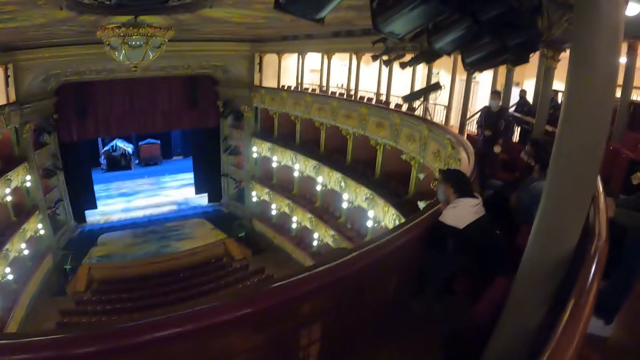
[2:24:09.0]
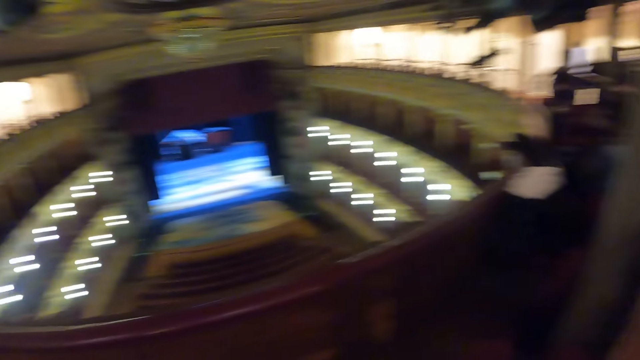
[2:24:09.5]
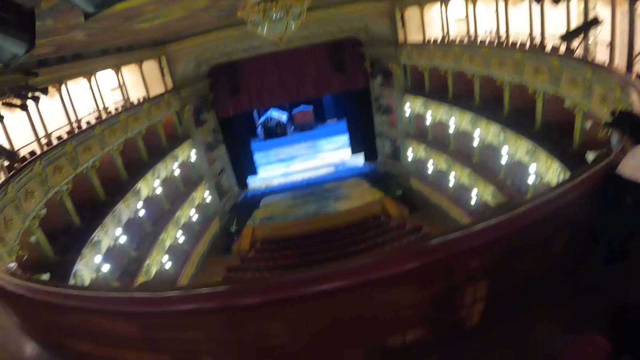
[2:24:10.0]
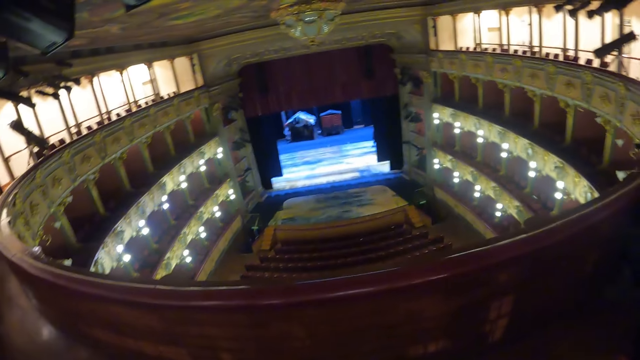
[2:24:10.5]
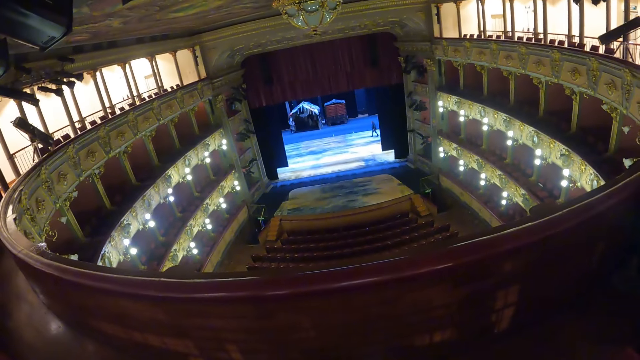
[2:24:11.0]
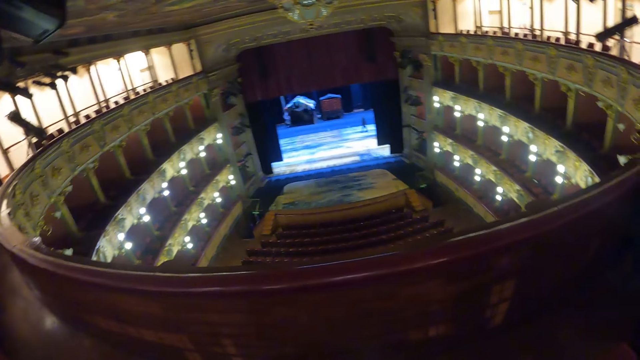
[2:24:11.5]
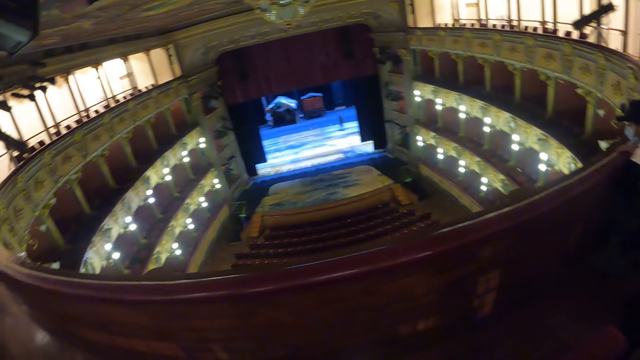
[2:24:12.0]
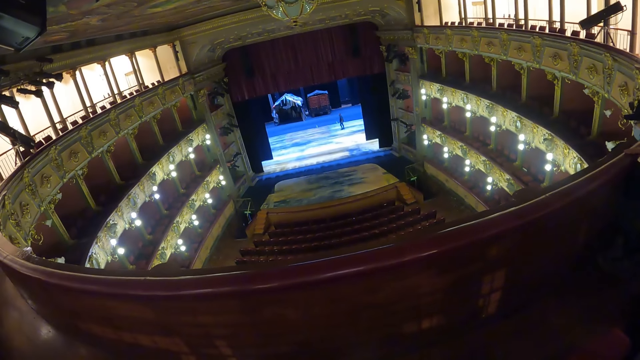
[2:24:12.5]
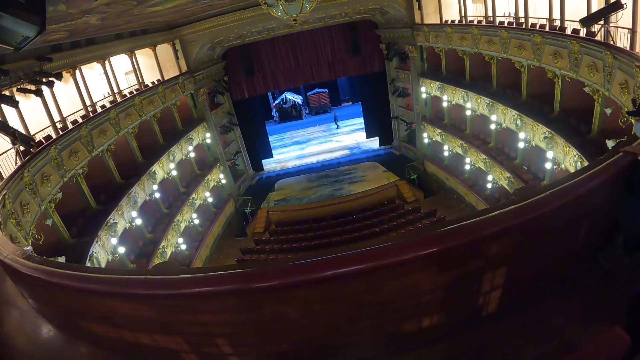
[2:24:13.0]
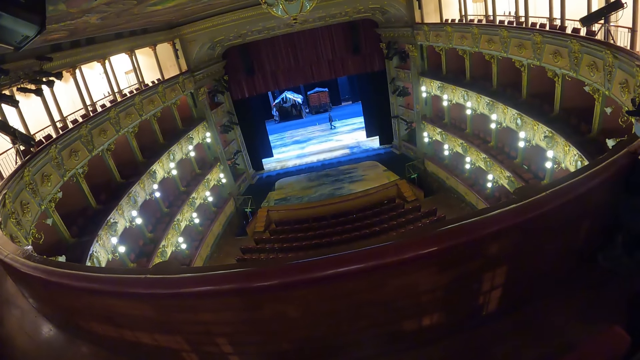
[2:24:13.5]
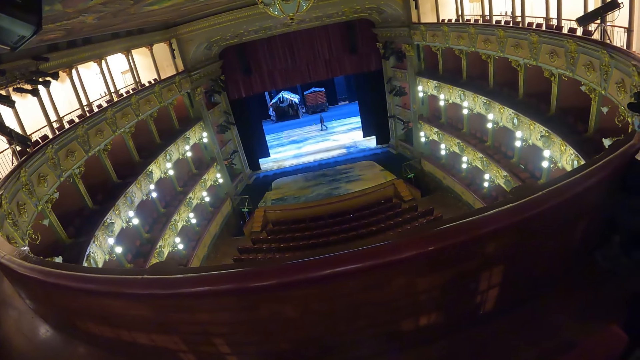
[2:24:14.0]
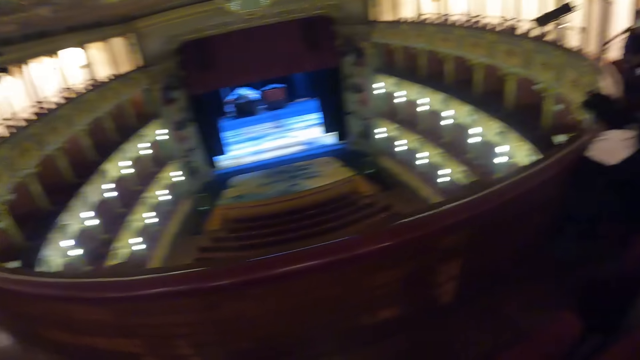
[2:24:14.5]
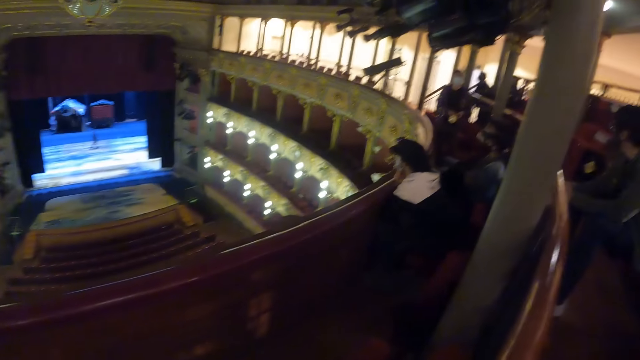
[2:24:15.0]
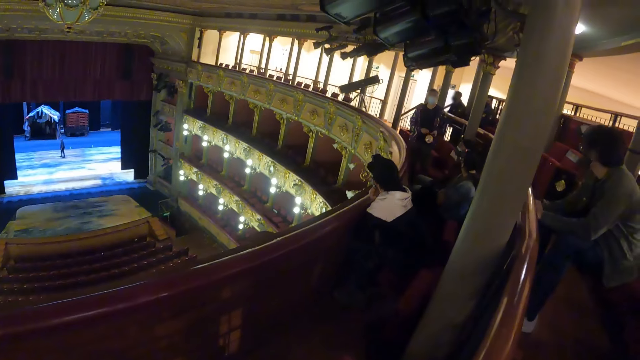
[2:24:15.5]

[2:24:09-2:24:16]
The camera wearer looks at a screen in an amphitheater.

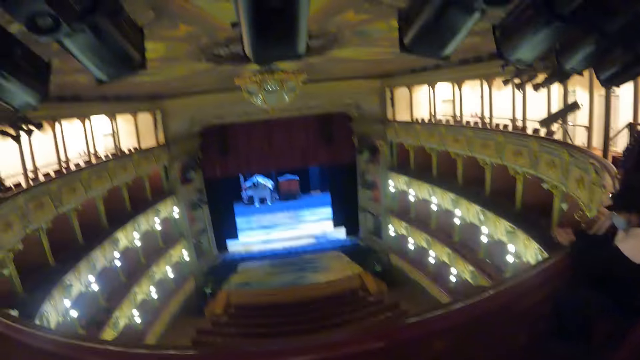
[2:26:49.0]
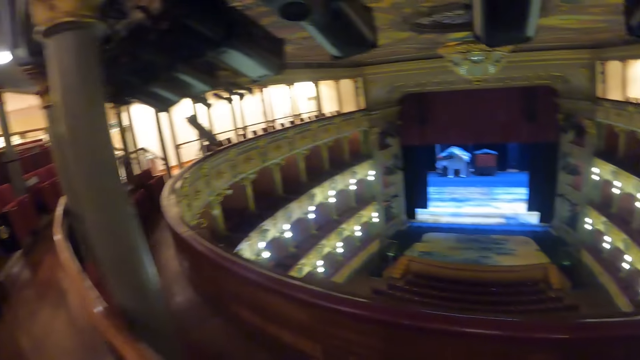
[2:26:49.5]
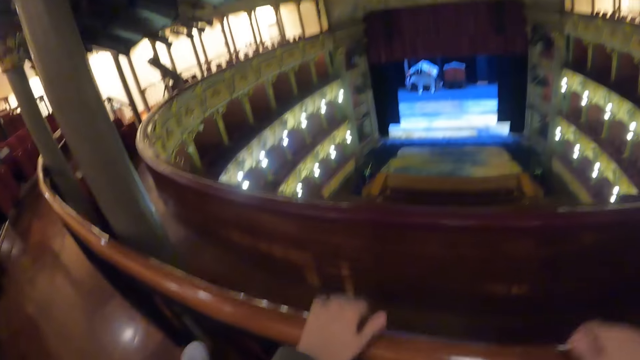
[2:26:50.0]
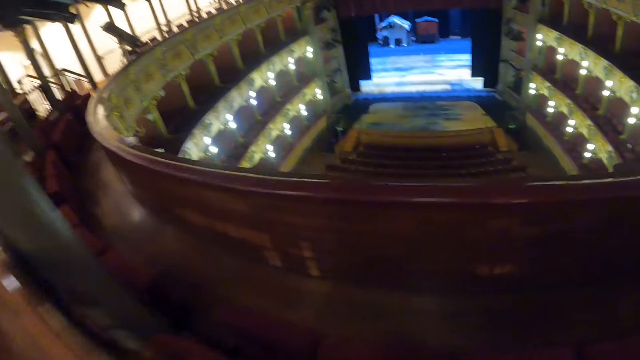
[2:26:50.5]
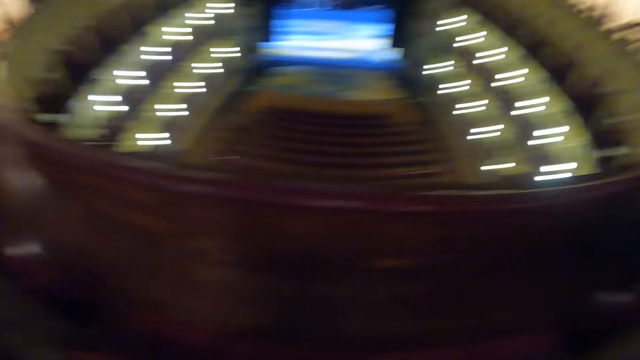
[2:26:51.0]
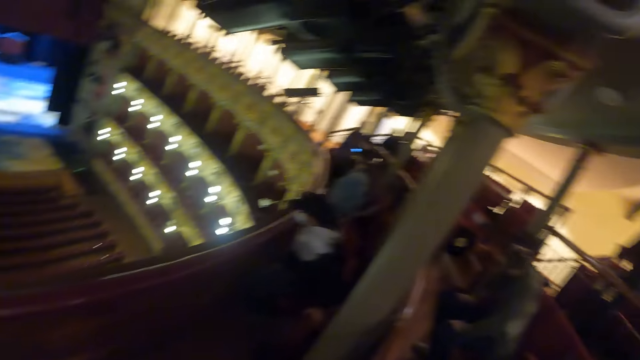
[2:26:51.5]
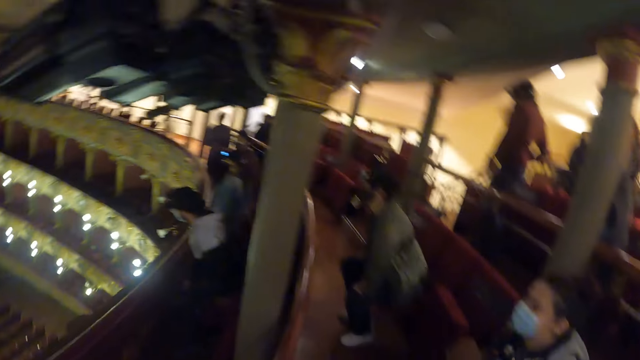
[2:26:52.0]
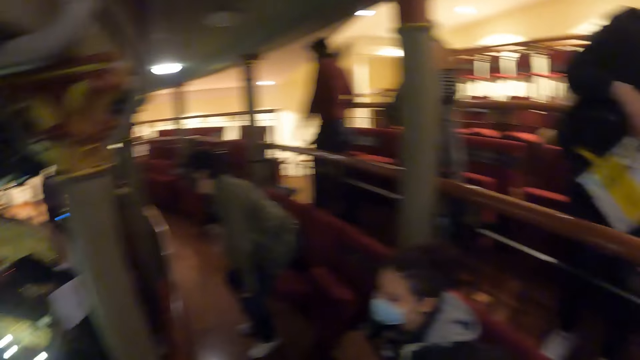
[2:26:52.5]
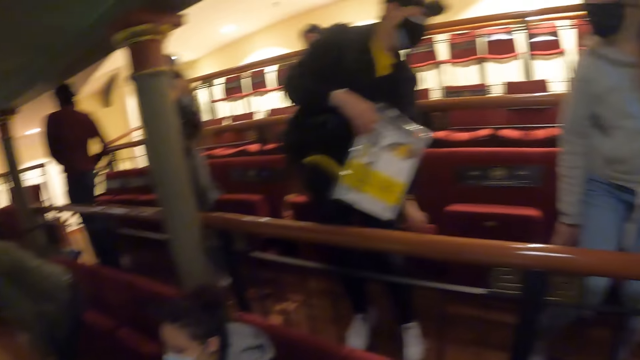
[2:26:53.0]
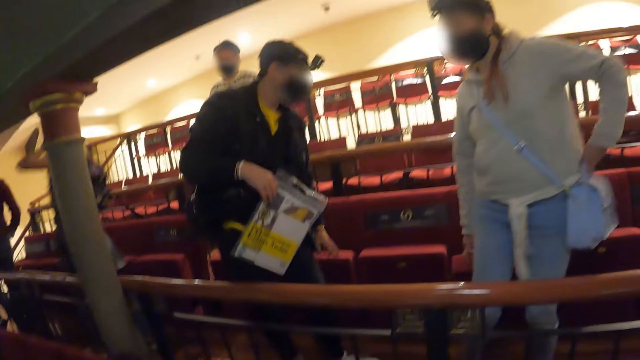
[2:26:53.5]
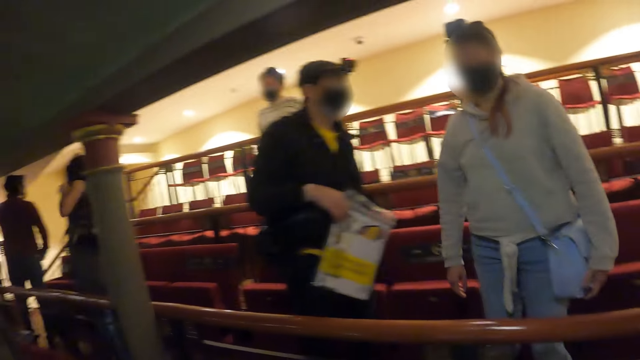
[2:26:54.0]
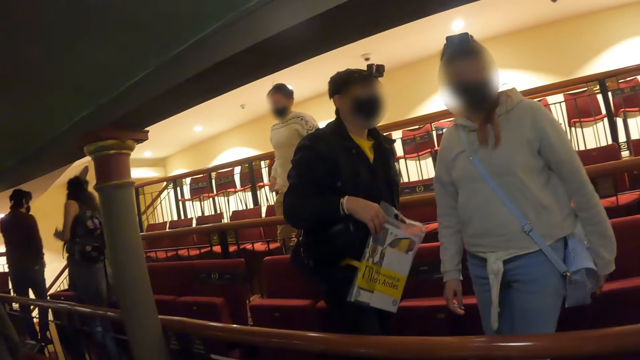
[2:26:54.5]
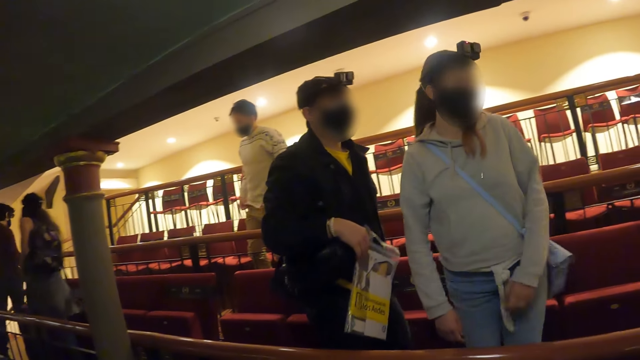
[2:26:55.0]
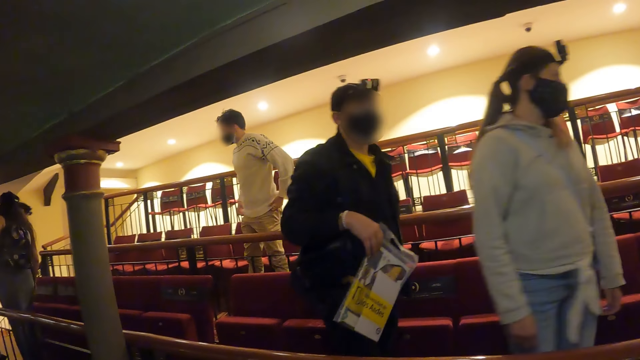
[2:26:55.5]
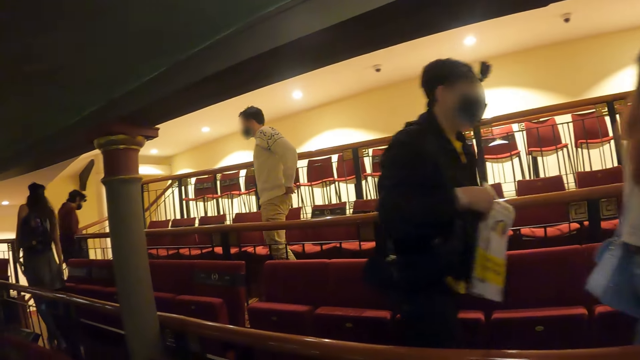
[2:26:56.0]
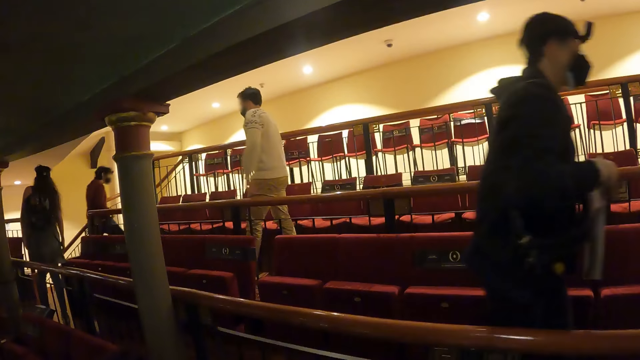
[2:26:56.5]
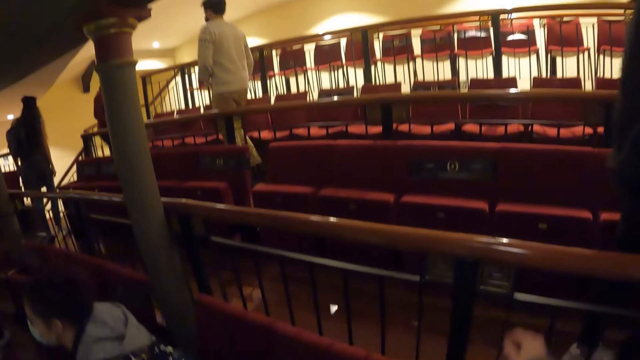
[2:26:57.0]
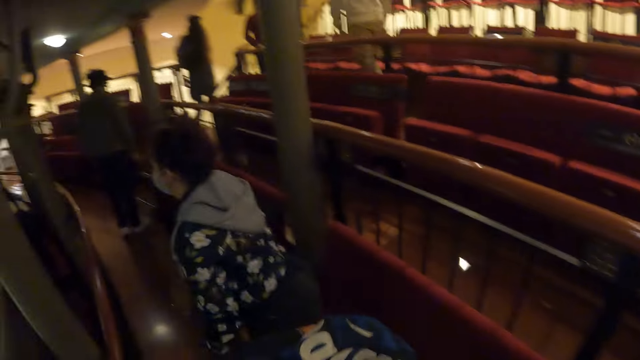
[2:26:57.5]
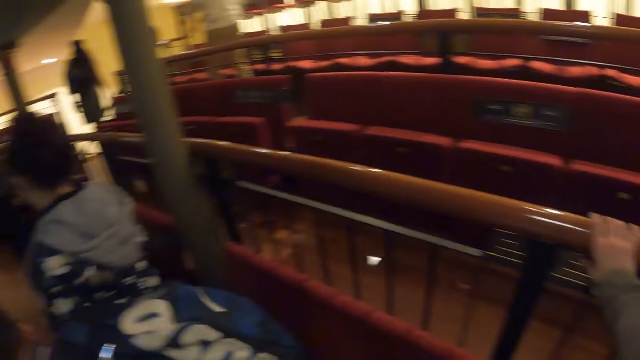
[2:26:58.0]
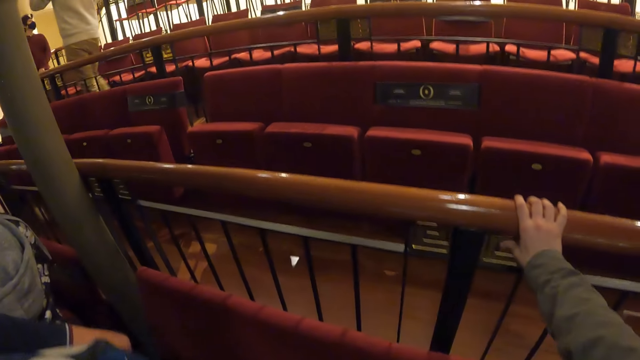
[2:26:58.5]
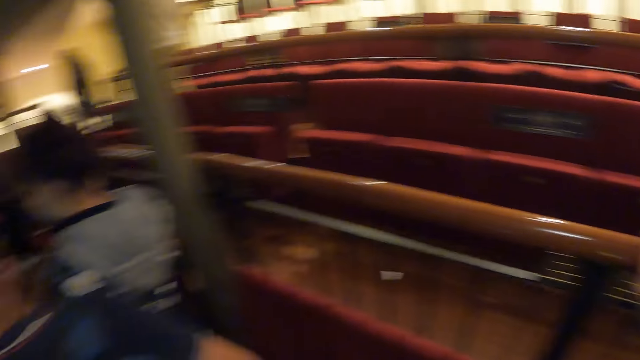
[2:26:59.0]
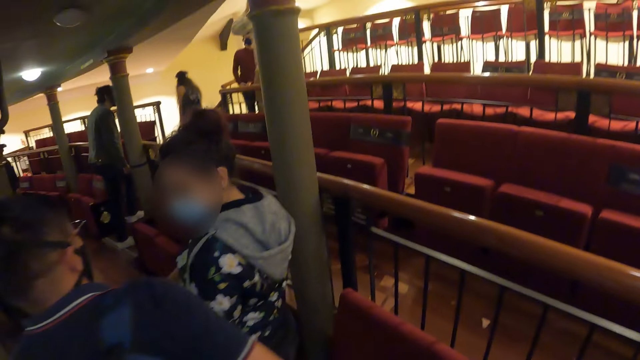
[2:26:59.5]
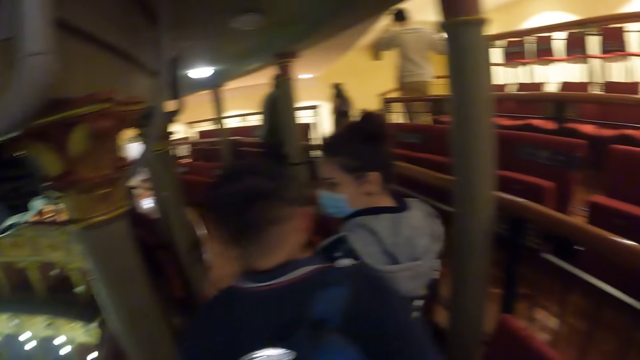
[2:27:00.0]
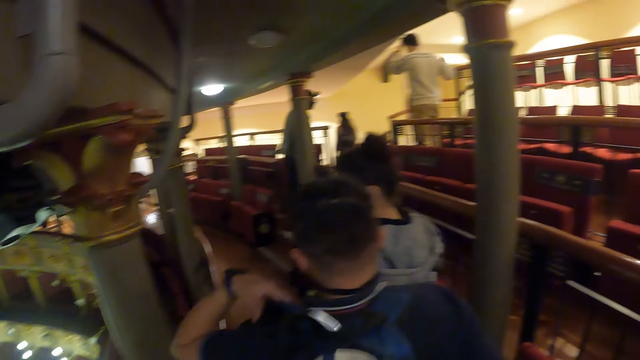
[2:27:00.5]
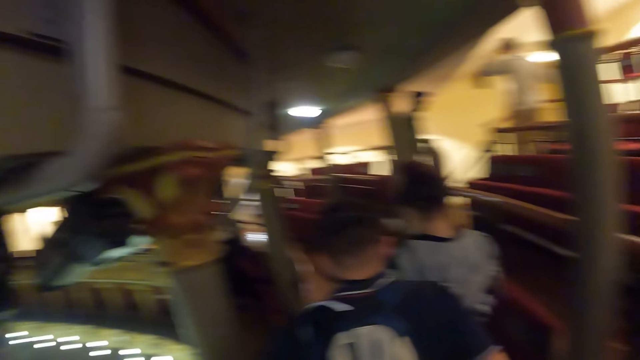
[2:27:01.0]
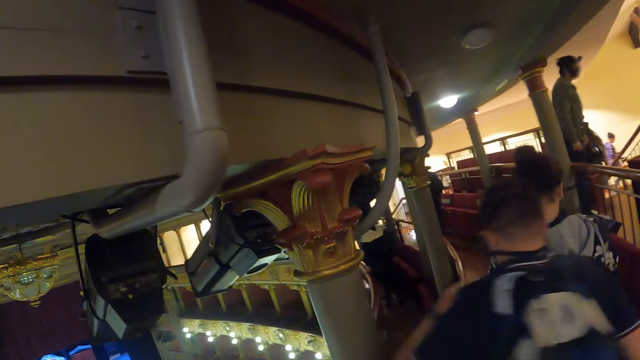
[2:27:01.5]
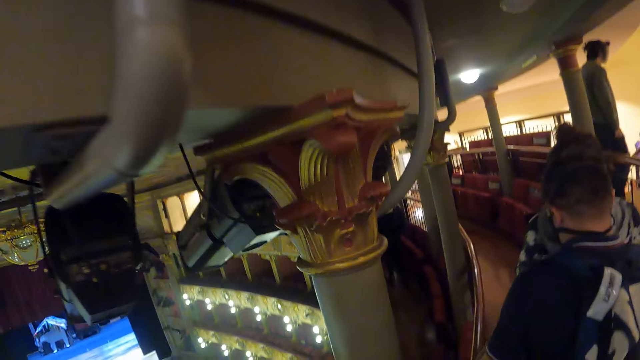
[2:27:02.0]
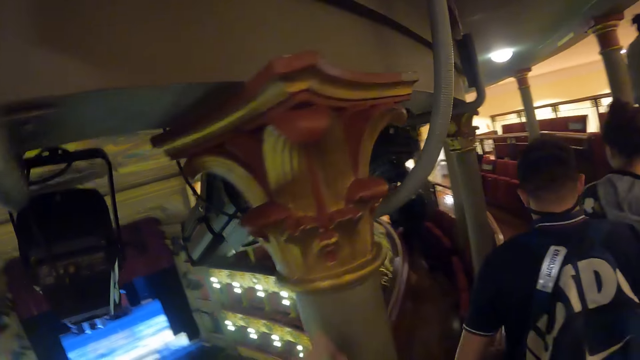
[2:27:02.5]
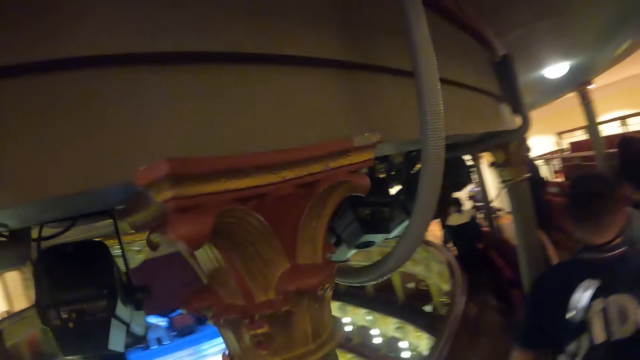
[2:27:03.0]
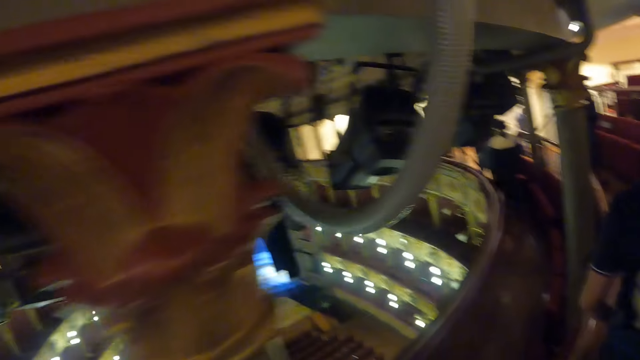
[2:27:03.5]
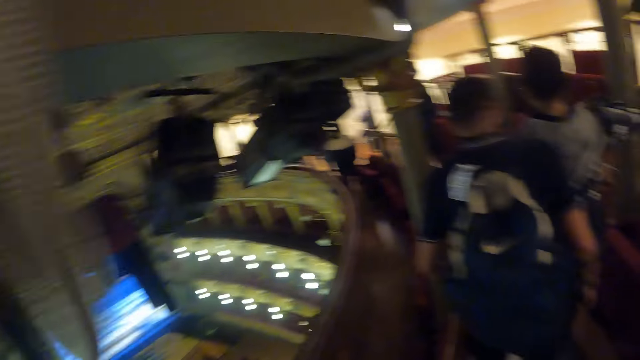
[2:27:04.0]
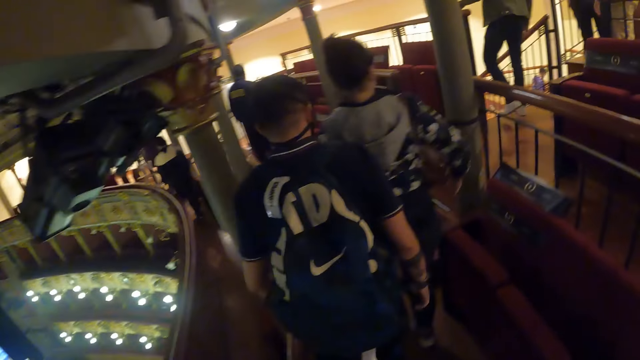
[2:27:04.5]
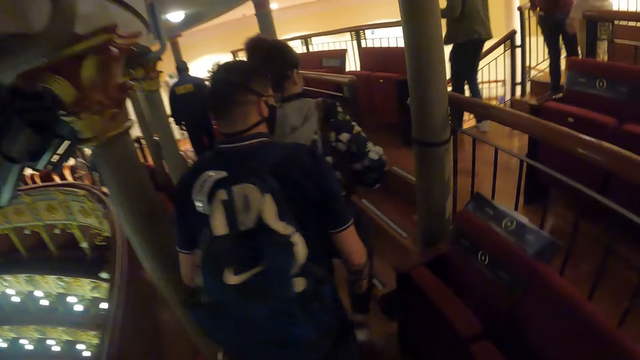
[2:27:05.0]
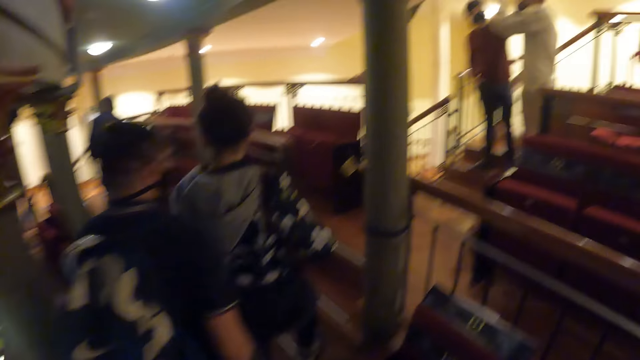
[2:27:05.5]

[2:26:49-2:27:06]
The camera wearer places the hand on the pillar. They hold the rails. They walk towards another room.
